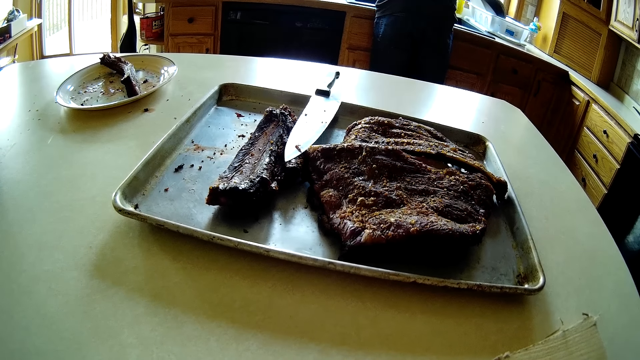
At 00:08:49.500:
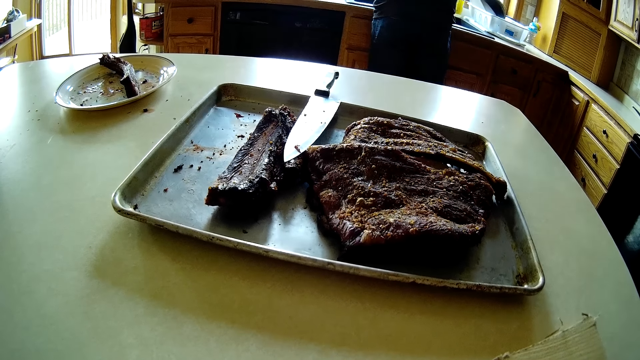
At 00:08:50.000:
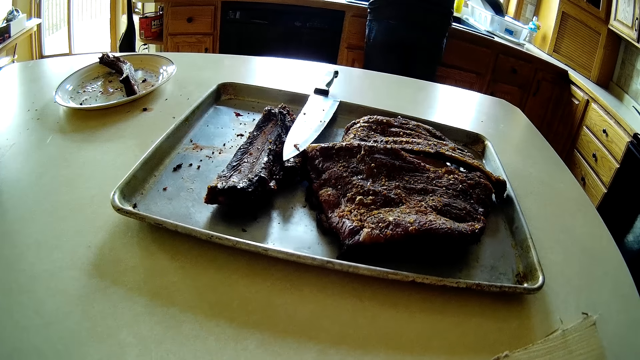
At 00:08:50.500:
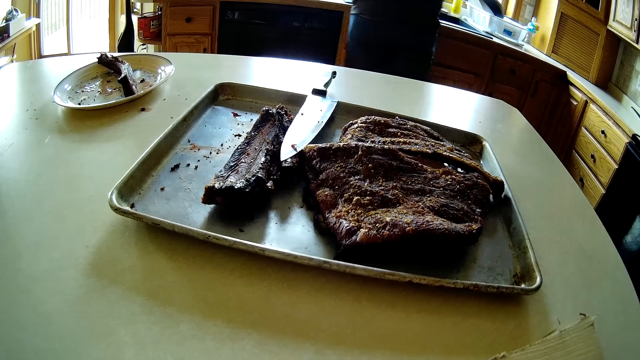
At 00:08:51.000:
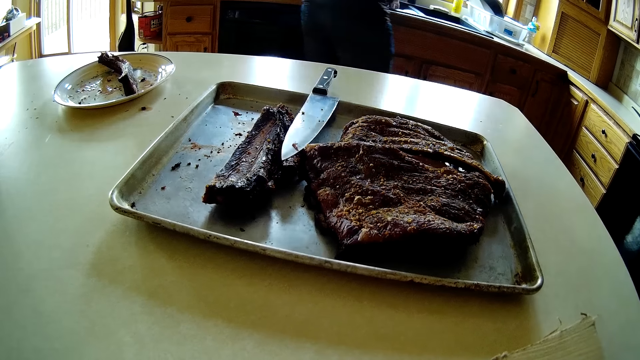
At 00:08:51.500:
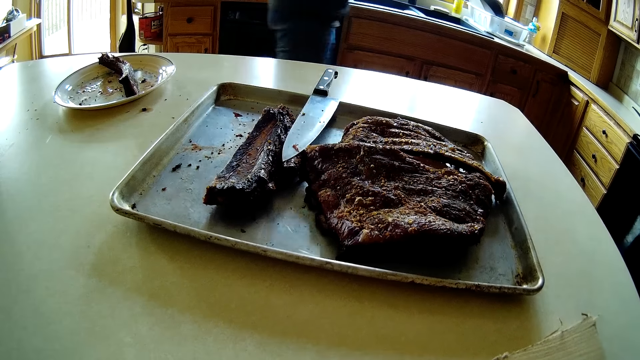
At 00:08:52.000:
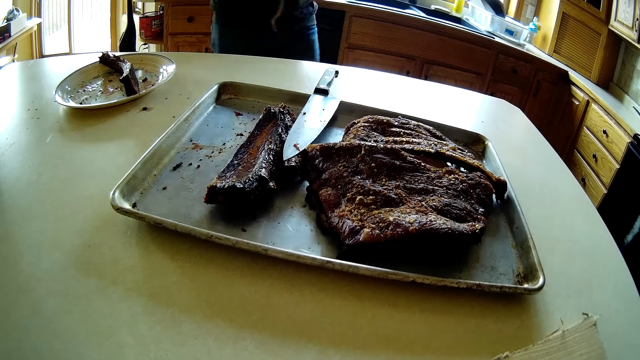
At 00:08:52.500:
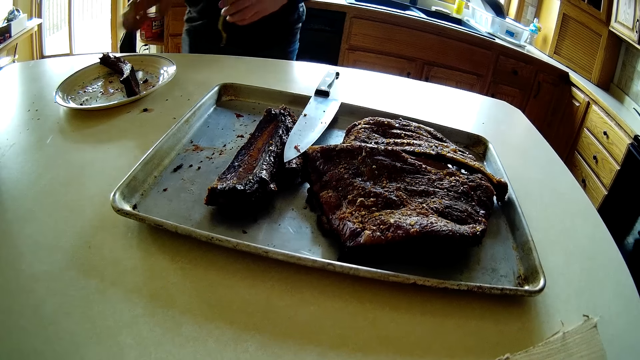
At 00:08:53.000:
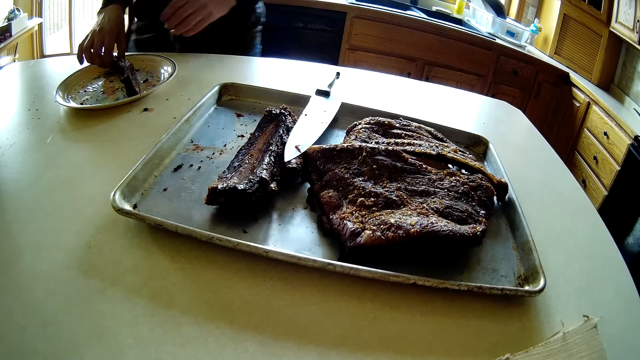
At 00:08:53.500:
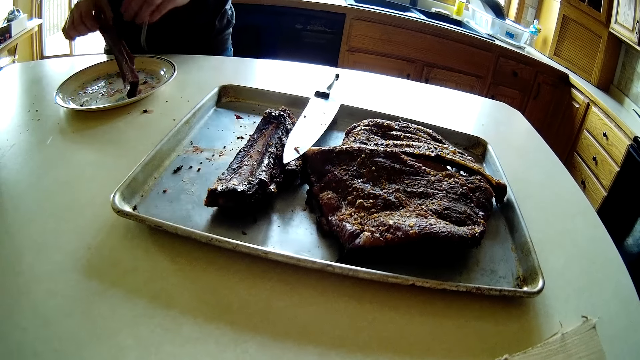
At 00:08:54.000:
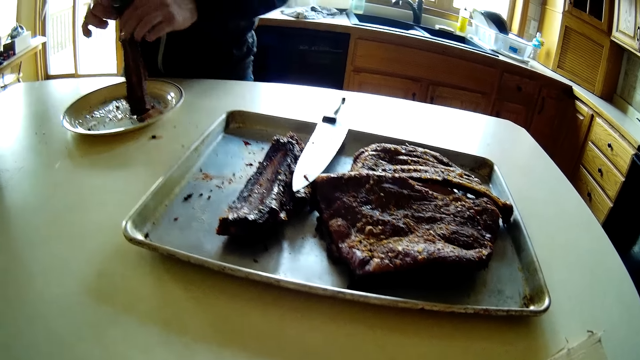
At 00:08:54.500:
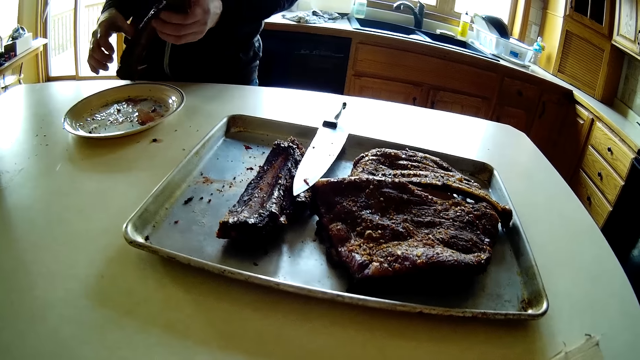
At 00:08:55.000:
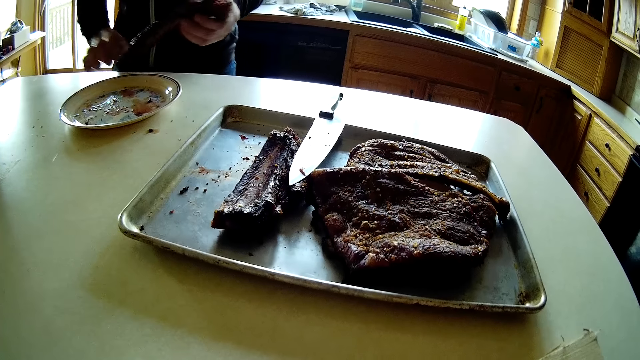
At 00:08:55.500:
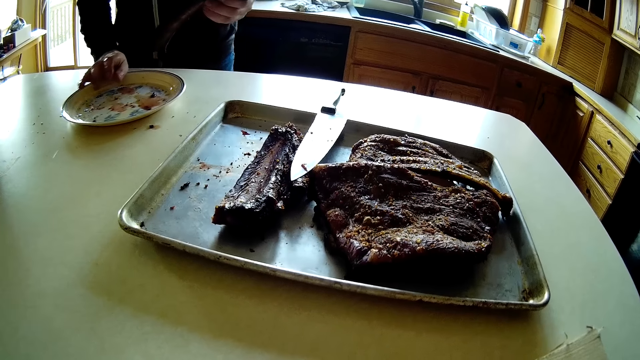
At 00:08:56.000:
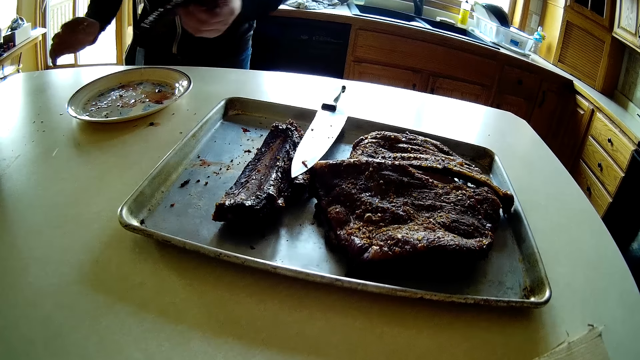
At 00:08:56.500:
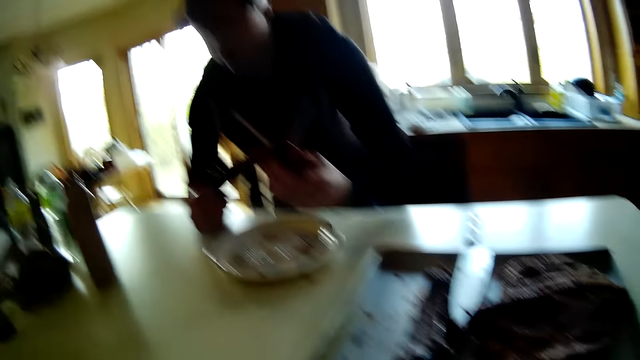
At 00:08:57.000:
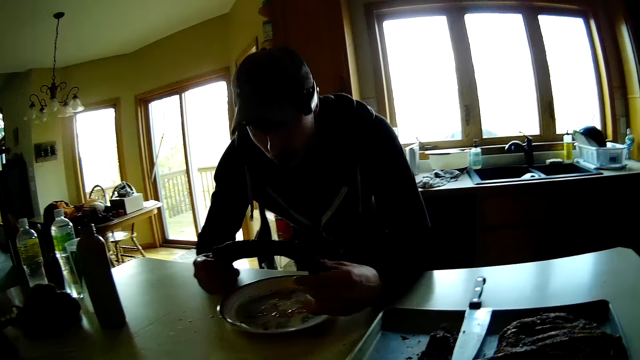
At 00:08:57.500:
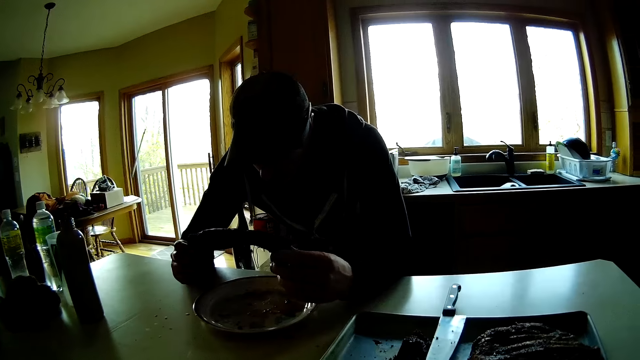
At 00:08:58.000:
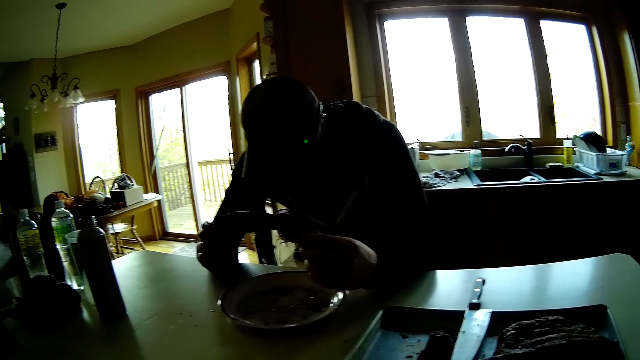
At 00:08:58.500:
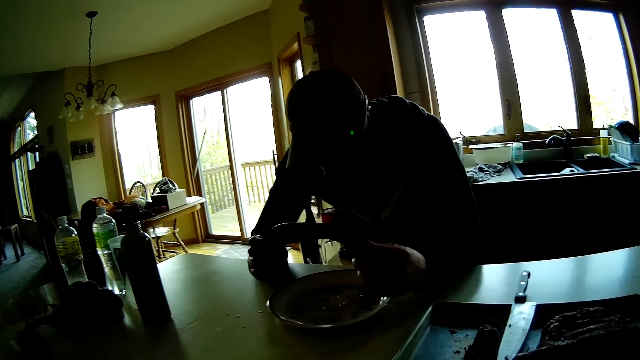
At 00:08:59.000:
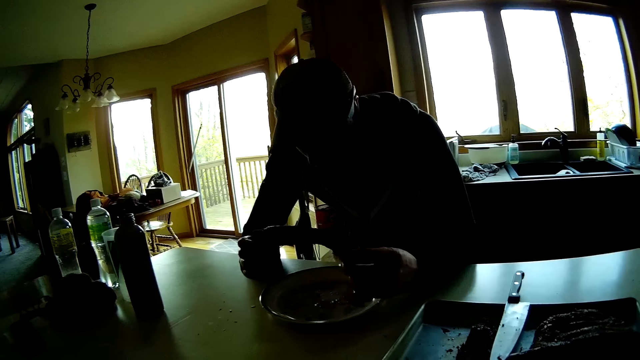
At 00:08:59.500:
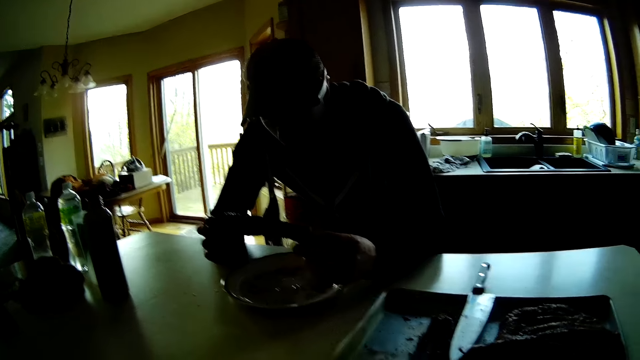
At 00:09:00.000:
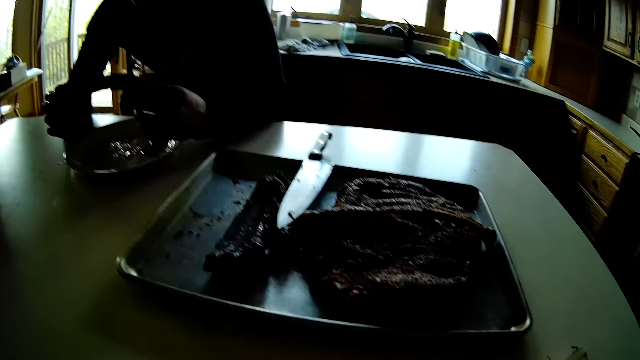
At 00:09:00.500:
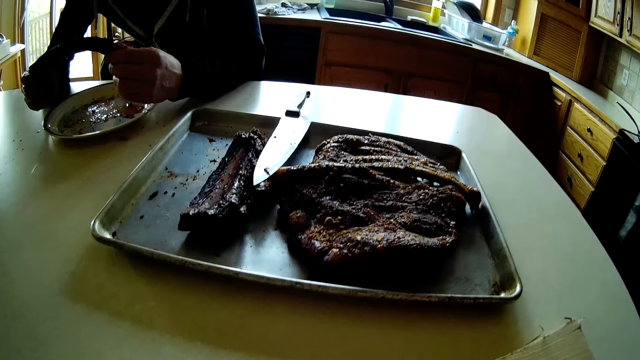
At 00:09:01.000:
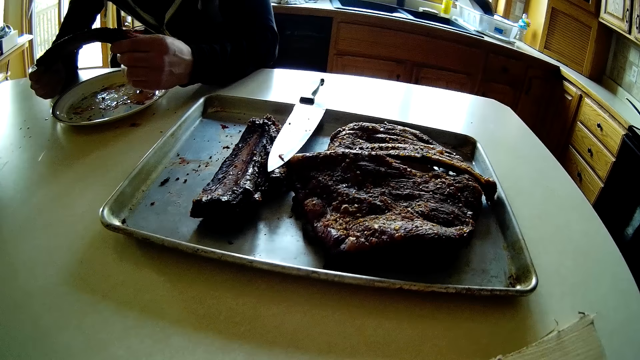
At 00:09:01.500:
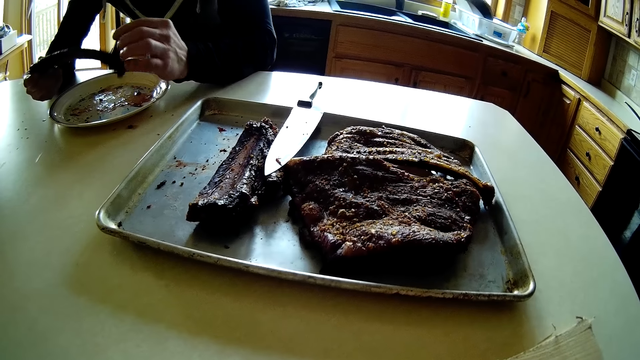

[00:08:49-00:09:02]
A man picks a piece of steak from the plate on the kitchen counter. The man holds the piece of steak with both hands, holds the steak in his left hand. The man pushes the plate slightly on the kitchen counter with his right hand. The man places both elbows onto the kitchen counter. The man holds the steak with both hands. The man nods his head.

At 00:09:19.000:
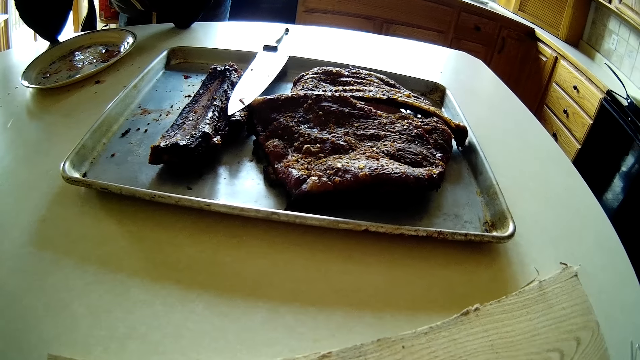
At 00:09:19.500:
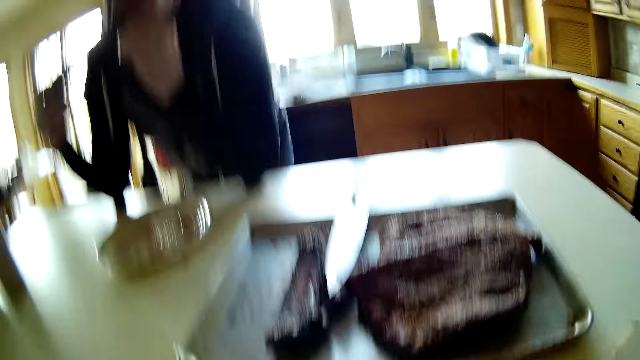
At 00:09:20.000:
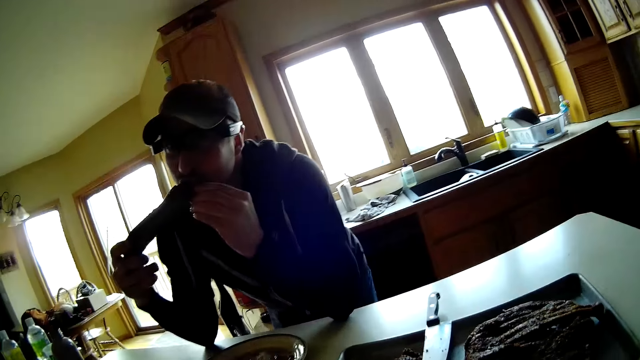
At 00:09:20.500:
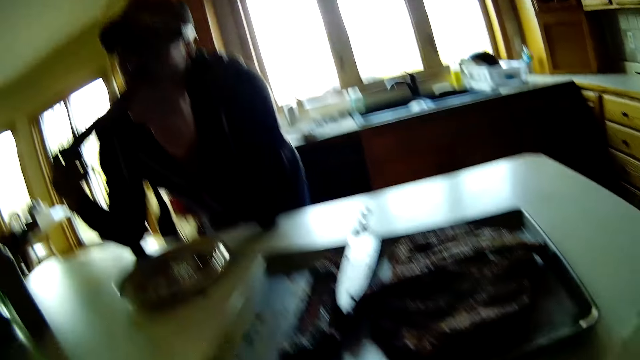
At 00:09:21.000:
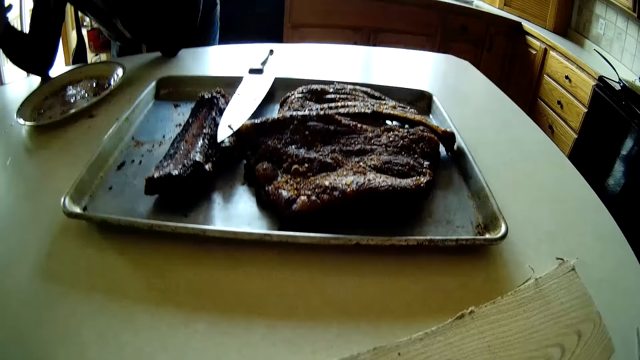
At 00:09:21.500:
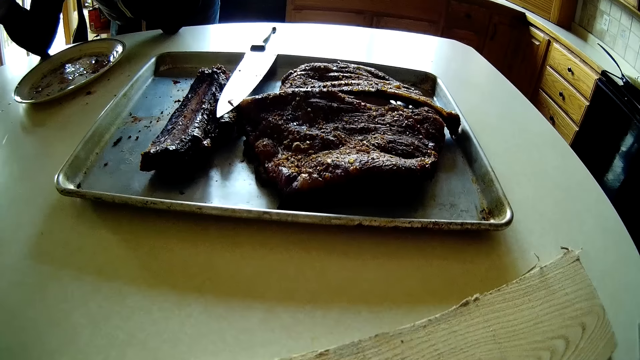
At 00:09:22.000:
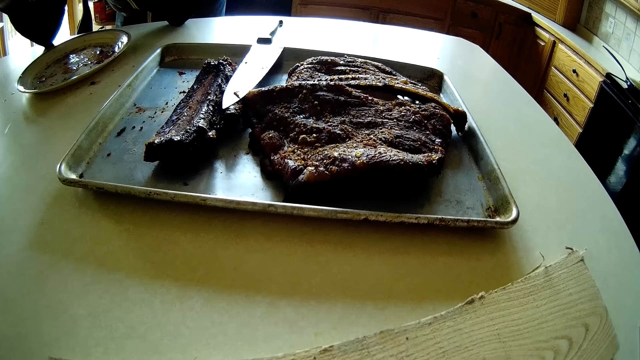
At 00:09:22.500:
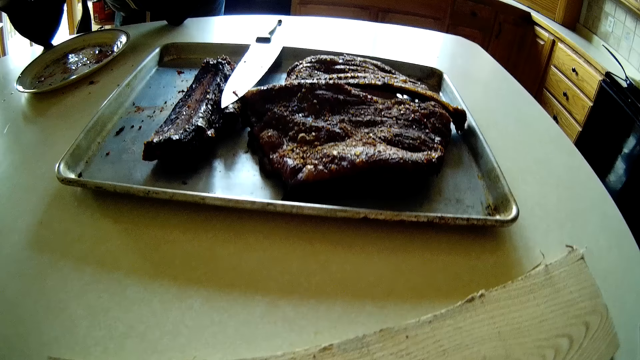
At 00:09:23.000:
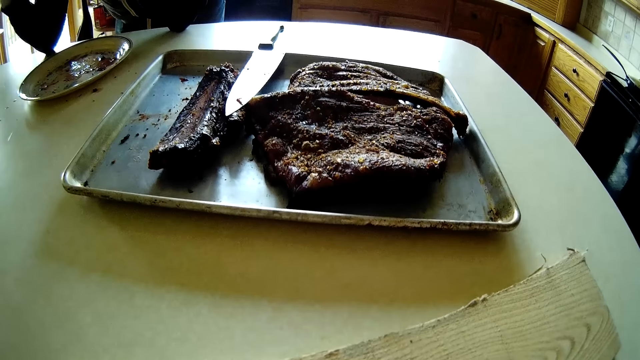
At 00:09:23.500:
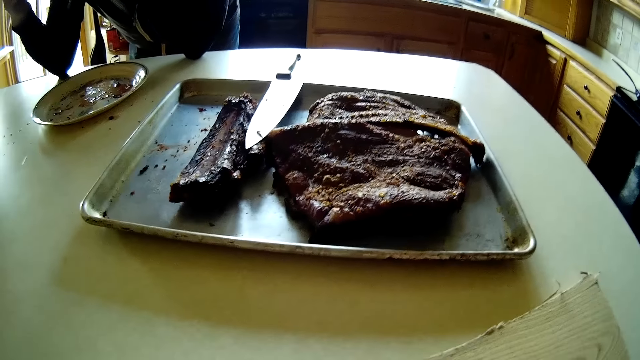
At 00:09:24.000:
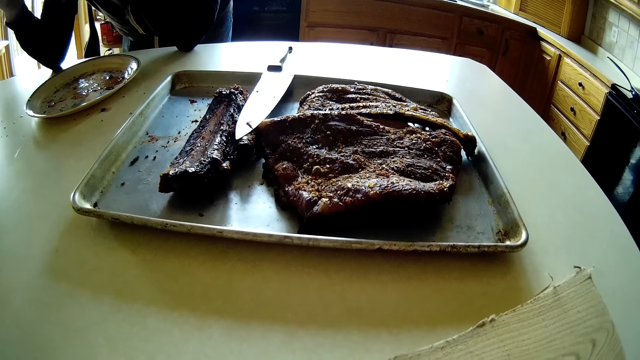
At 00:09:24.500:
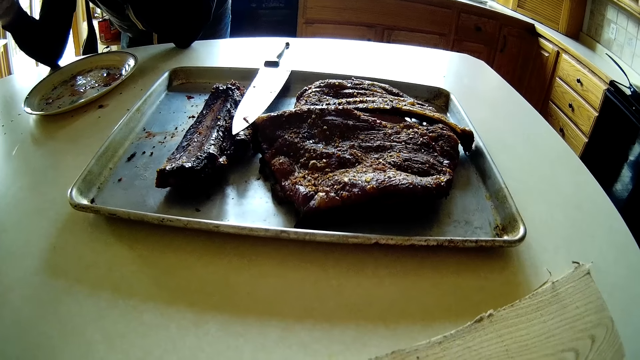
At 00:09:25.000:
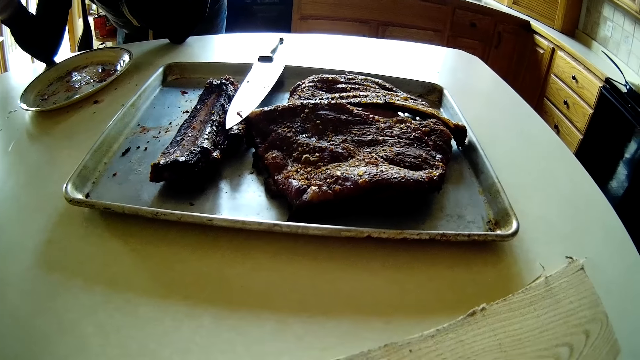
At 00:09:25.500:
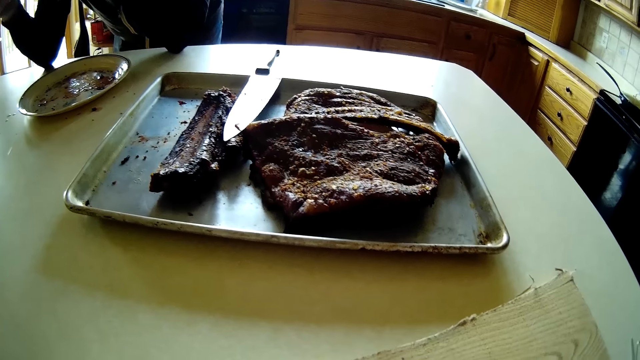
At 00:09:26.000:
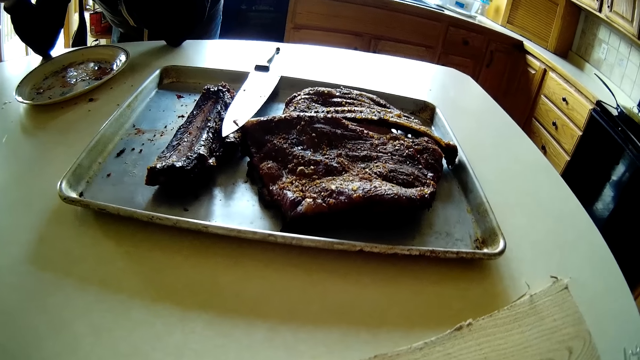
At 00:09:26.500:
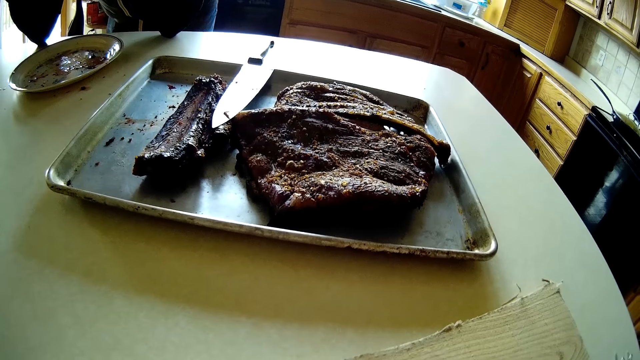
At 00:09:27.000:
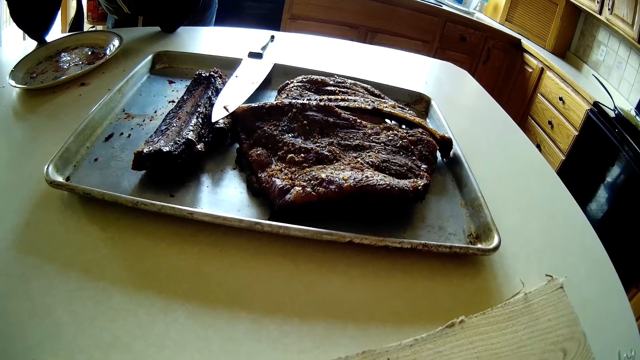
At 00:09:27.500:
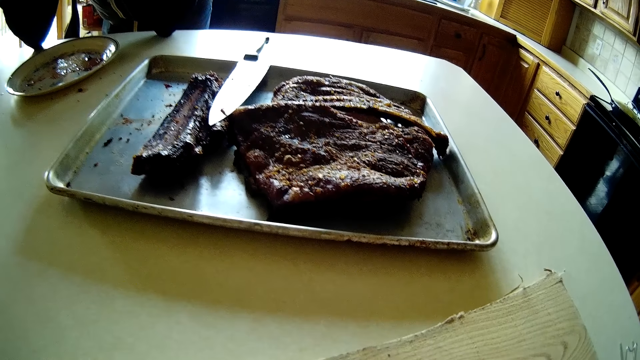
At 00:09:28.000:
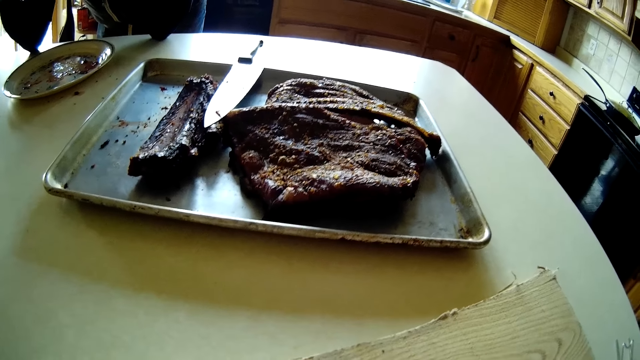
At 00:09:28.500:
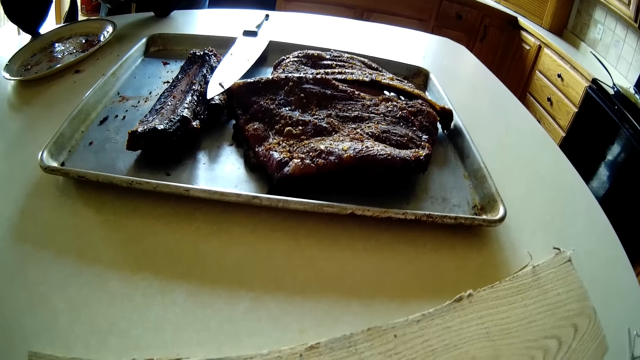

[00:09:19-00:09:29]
The man eats the cooked rib.
